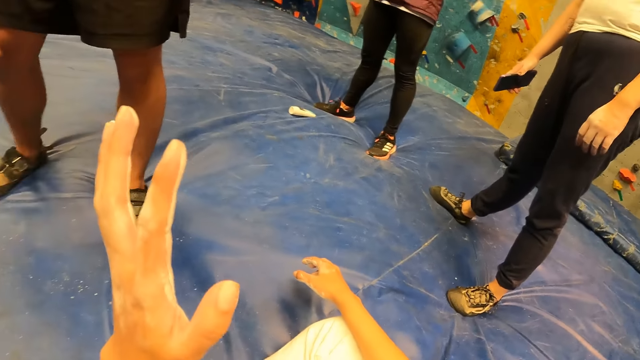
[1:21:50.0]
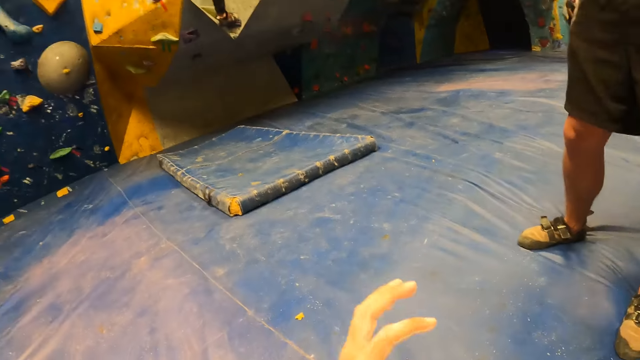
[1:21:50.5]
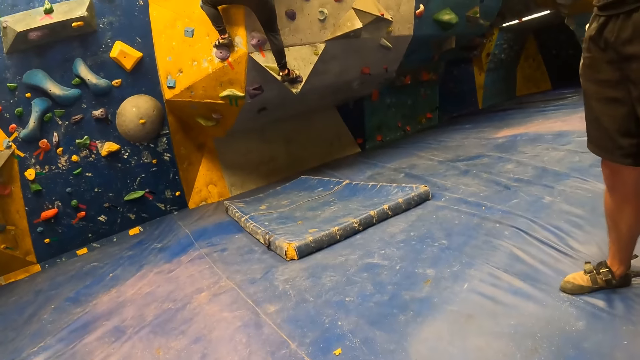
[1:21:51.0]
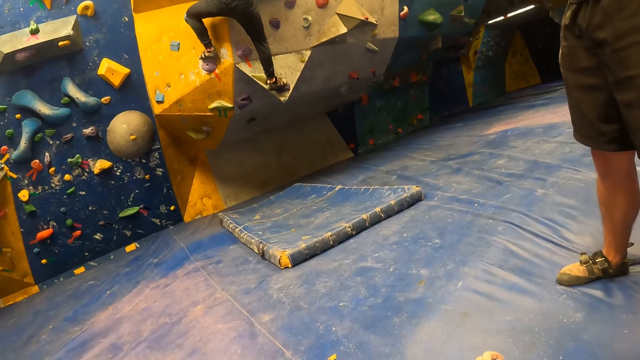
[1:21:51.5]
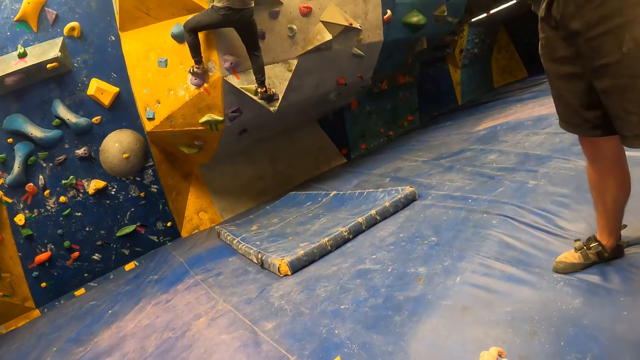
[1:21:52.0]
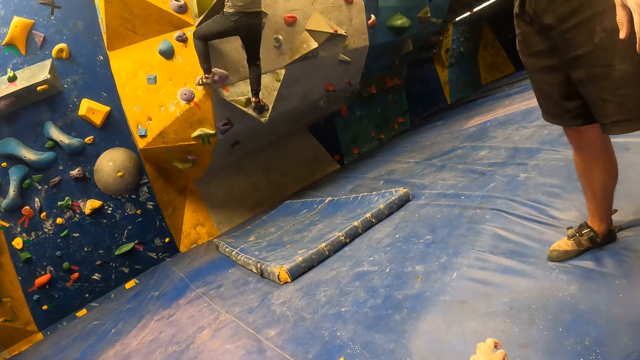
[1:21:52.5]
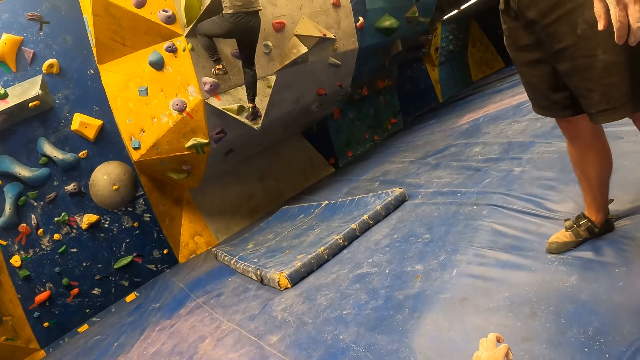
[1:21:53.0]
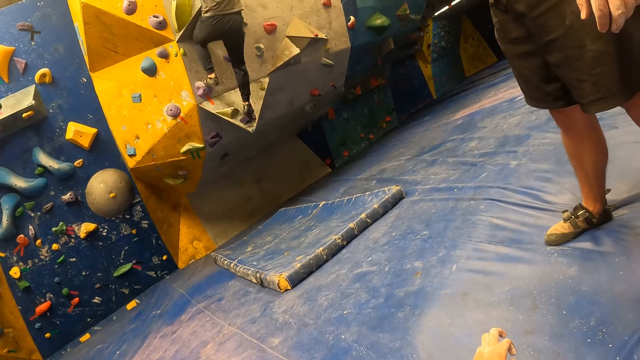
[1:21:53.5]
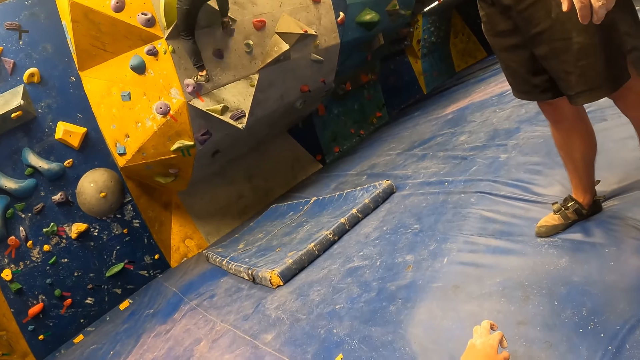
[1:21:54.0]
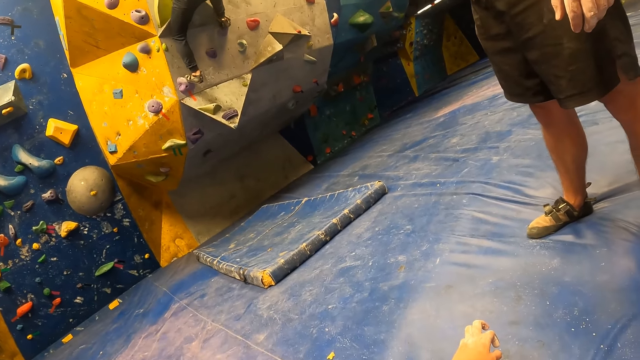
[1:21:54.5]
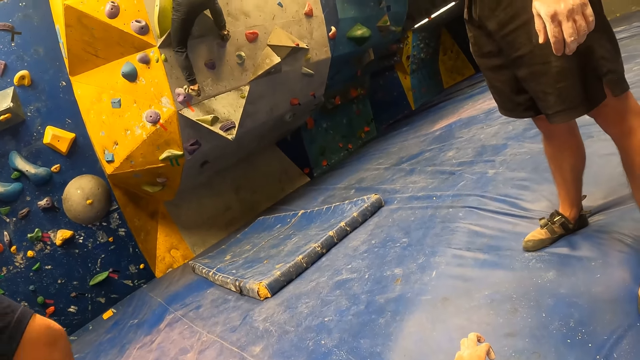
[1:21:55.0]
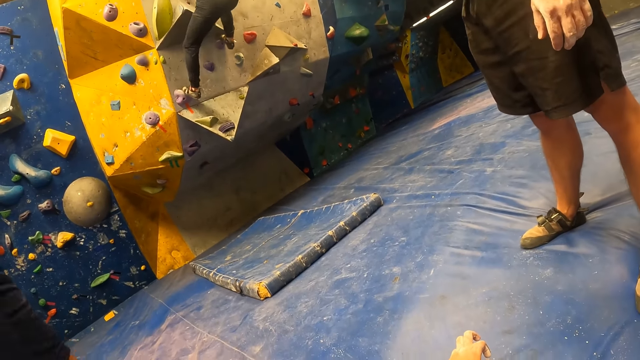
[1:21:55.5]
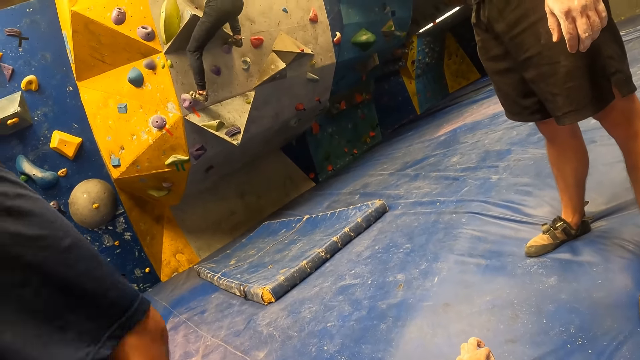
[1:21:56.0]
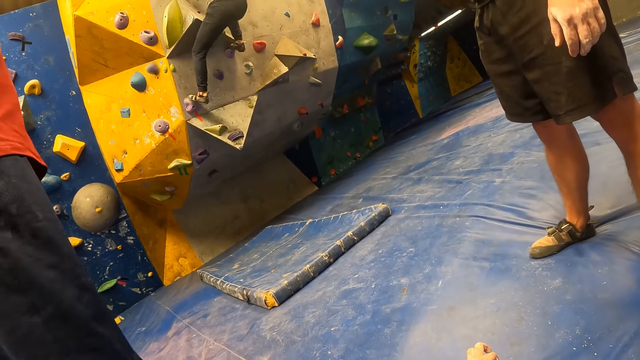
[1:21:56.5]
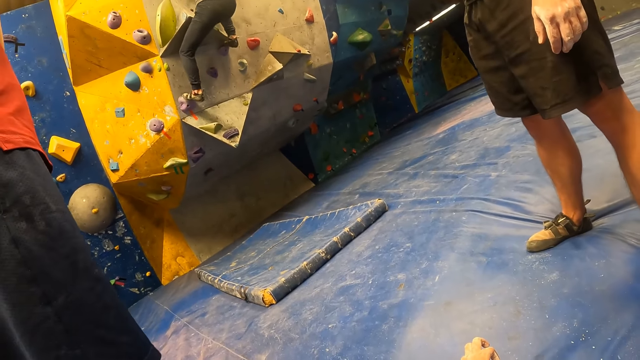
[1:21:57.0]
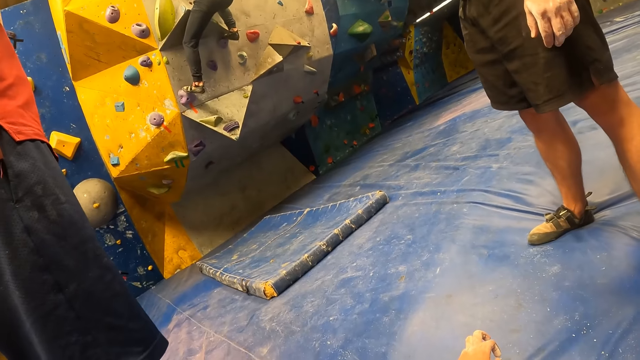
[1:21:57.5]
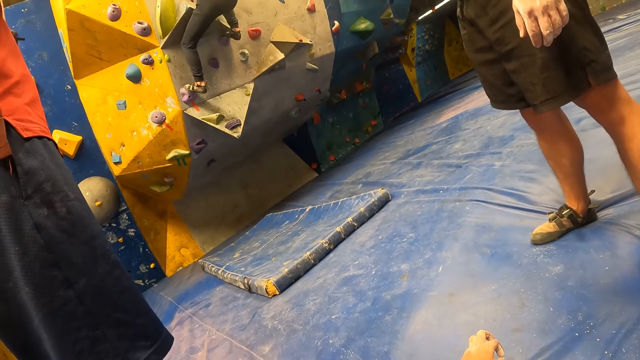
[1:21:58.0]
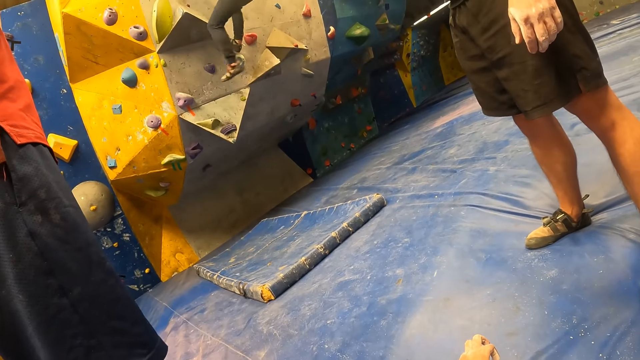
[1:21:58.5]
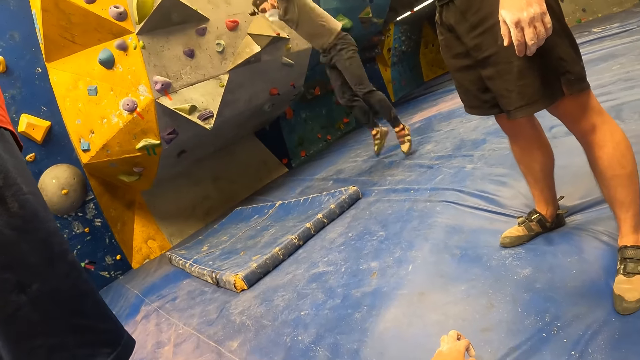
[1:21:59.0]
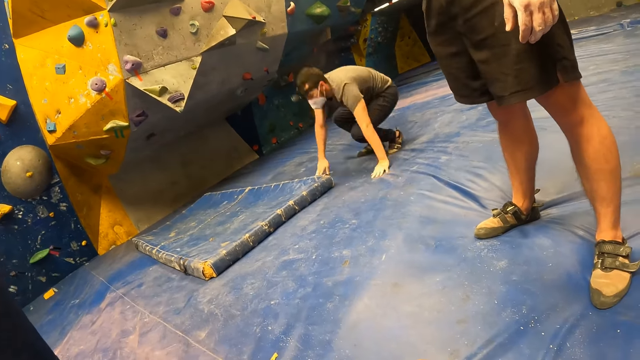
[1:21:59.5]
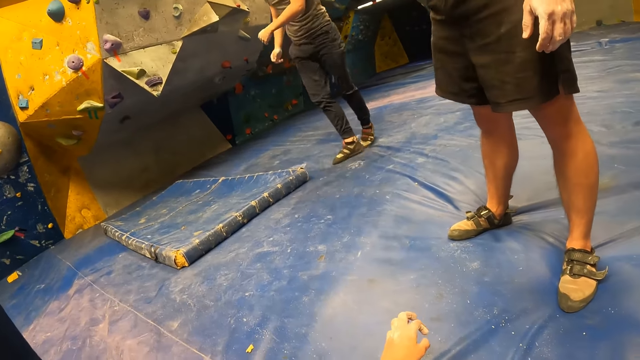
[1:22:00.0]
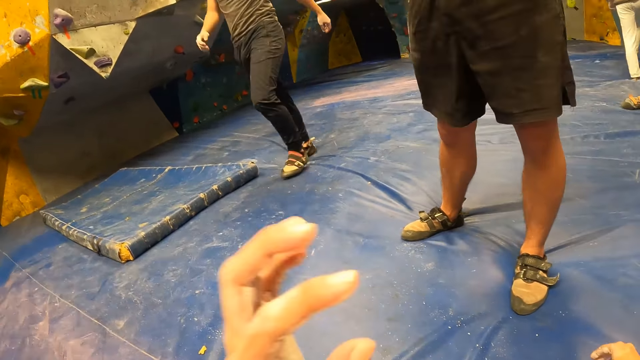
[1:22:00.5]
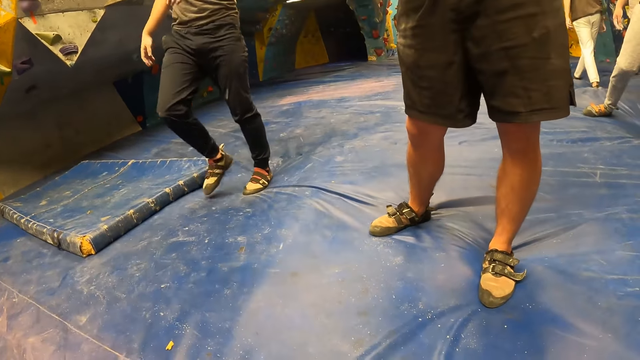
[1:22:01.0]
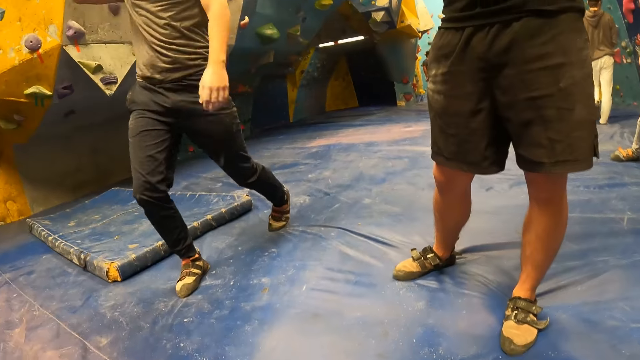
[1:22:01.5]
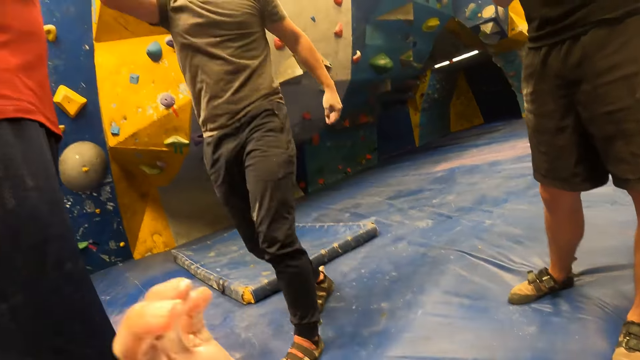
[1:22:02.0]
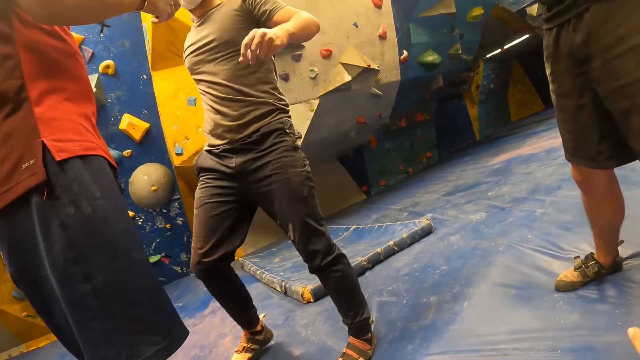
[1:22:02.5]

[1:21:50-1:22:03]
The camera wearer stares around the mountain climbing game. A man lands on the bouldering mat. The camera wearer moves her left hand towards her head.

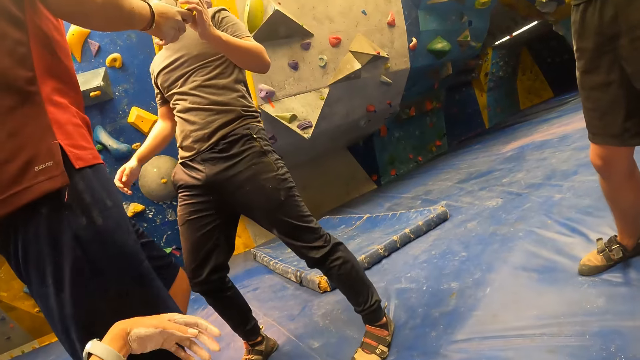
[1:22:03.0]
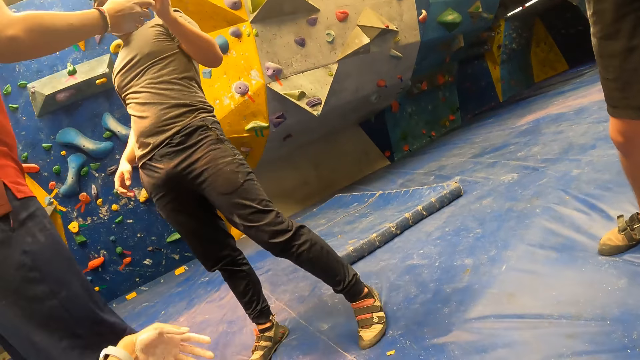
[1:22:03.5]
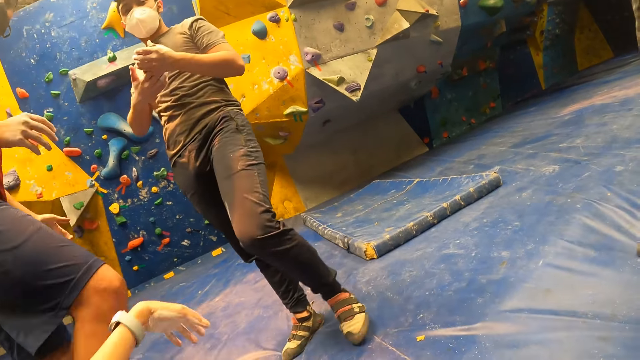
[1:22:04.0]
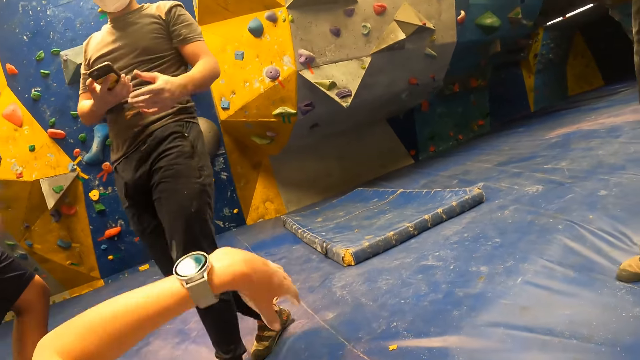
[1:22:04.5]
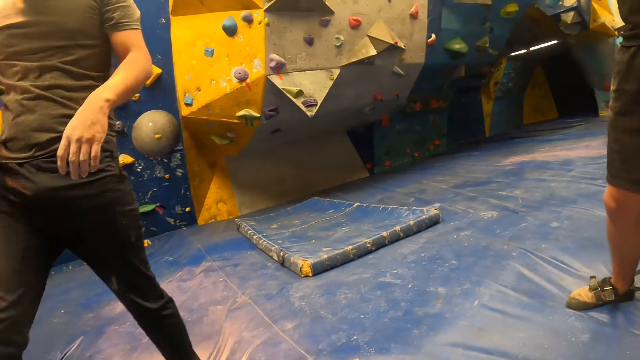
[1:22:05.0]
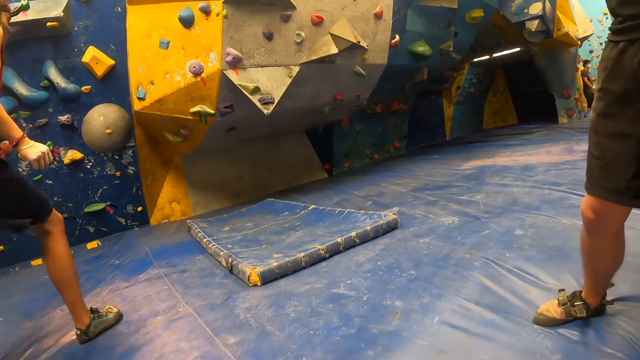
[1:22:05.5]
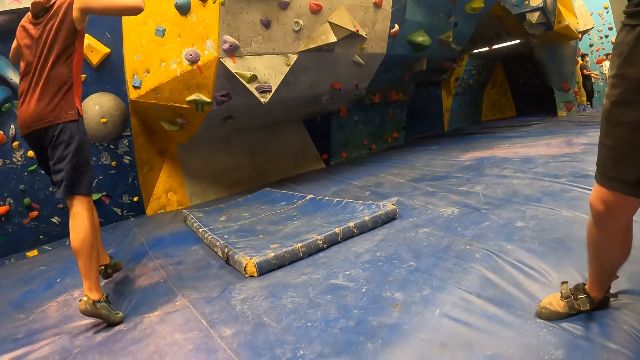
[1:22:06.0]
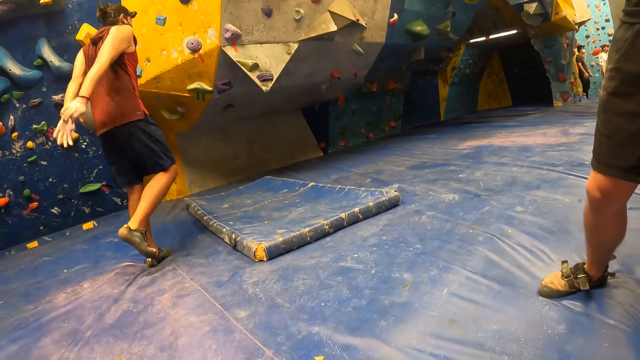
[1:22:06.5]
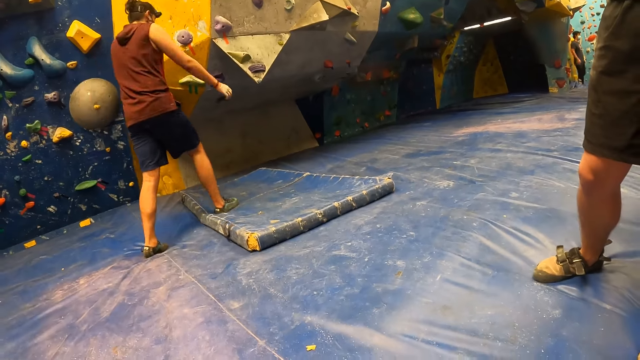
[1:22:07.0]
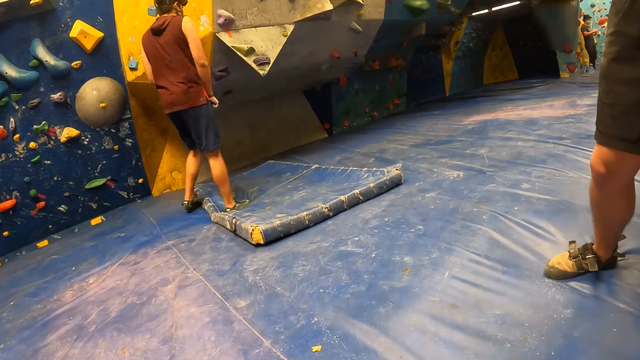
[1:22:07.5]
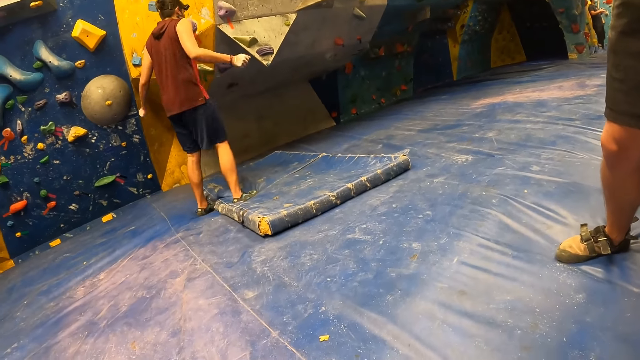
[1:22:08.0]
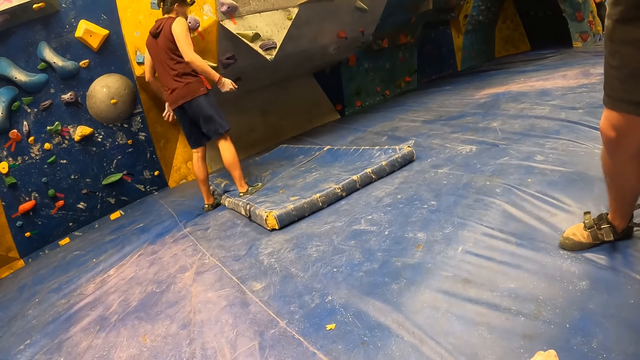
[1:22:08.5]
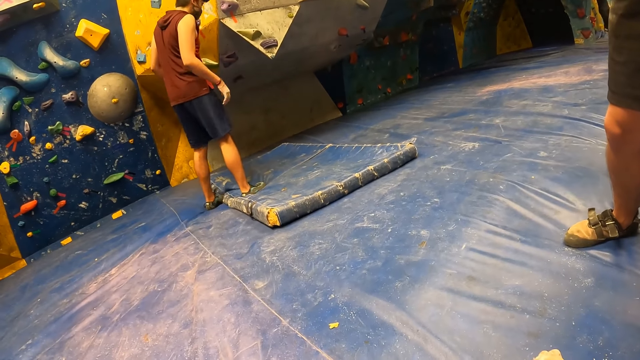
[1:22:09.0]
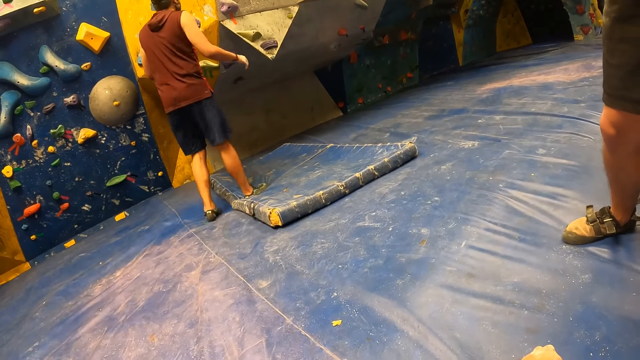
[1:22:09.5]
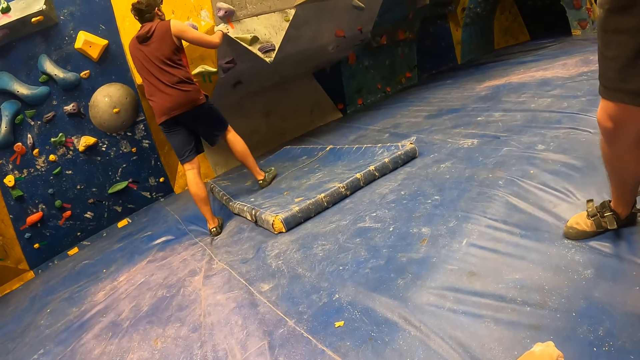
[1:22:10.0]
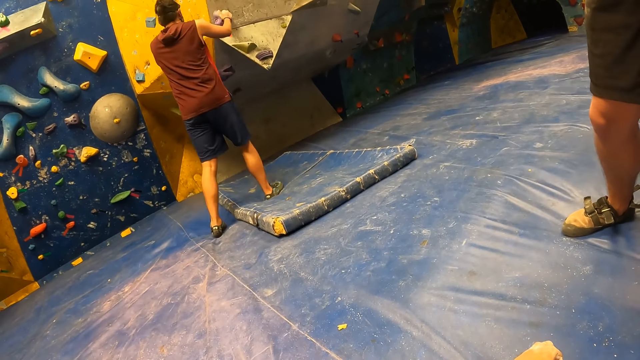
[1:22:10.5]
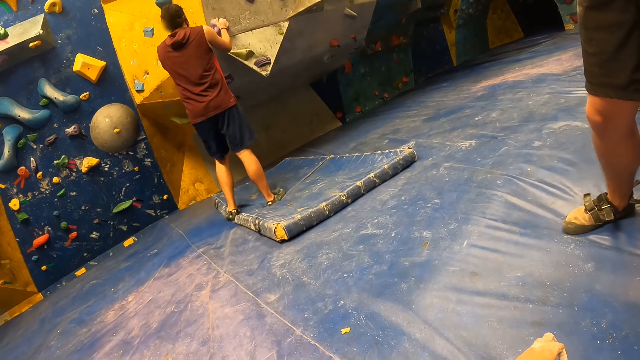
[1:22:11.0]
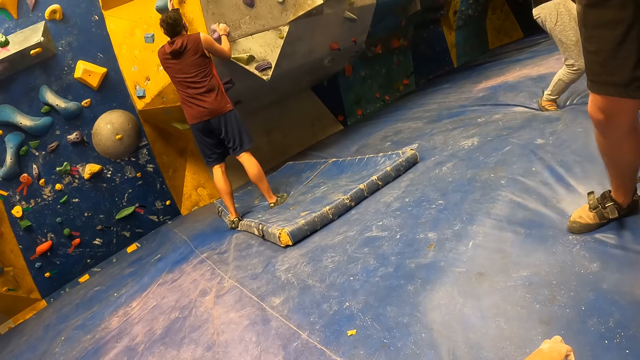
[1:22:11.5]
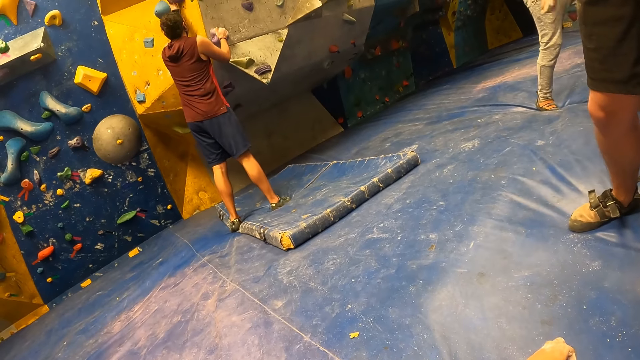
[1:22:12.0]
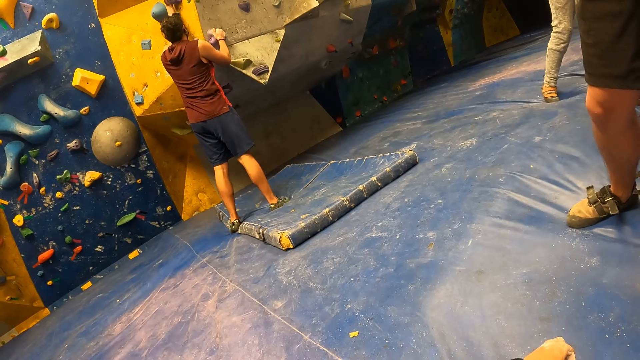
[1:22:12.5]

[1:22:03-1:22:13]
The man collects a phone from another man with his left hand. The first man moves the phone in his left hand to his right hand. The other man moves towards the bouldering wall. The other man places both hands on climb holds on the bouldering wall.
